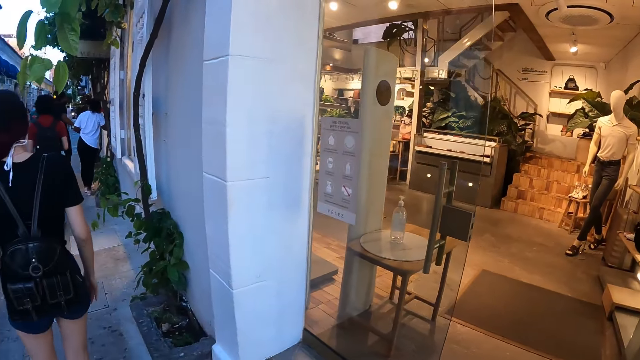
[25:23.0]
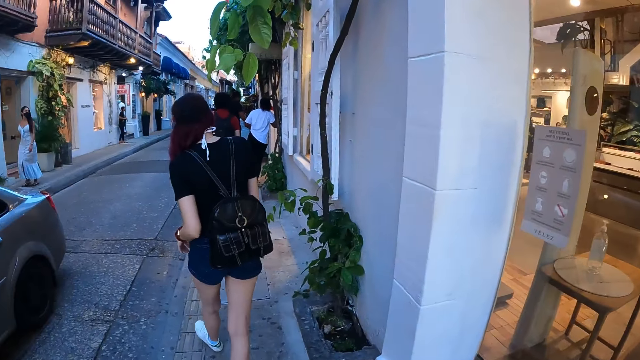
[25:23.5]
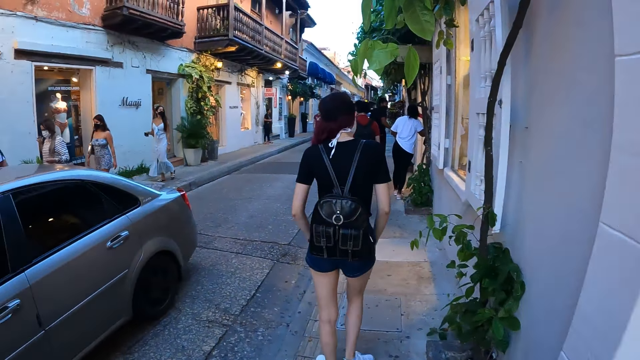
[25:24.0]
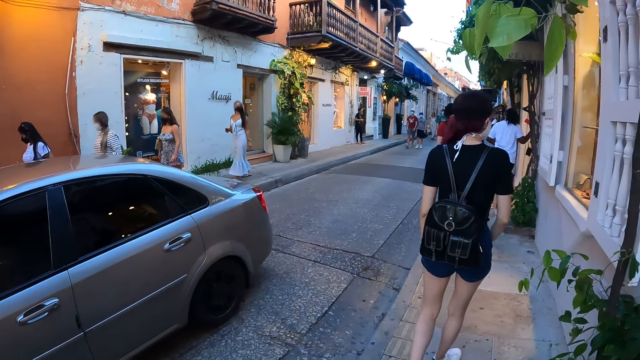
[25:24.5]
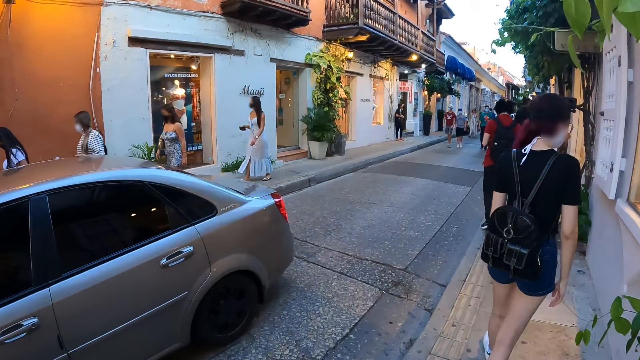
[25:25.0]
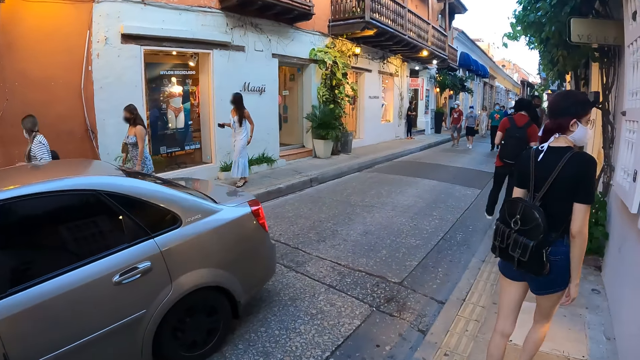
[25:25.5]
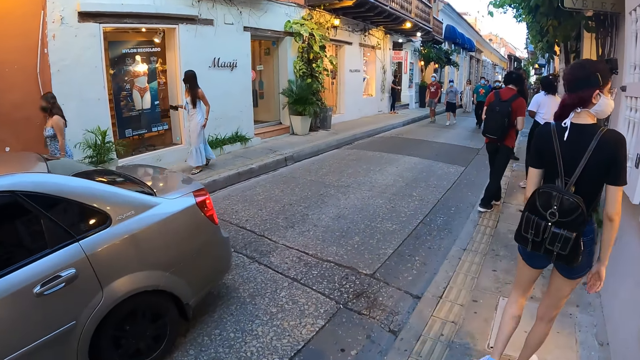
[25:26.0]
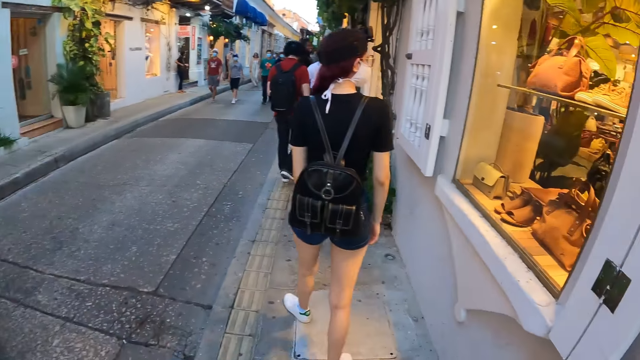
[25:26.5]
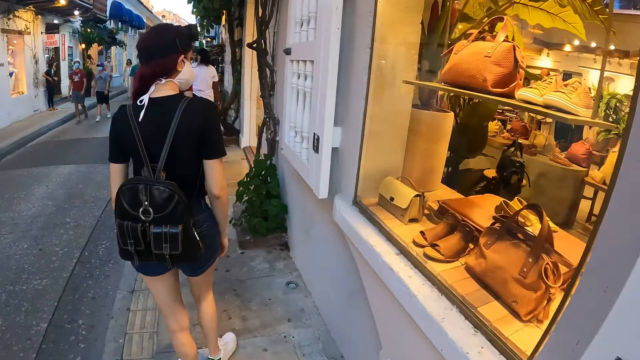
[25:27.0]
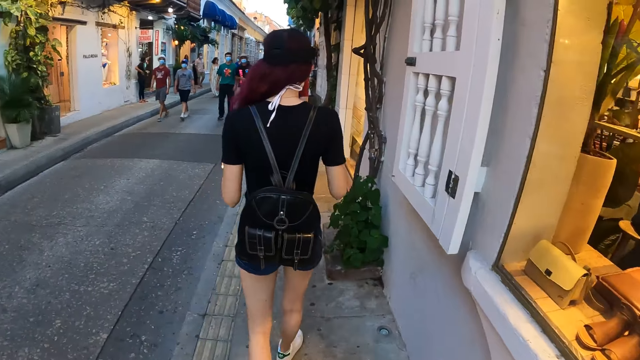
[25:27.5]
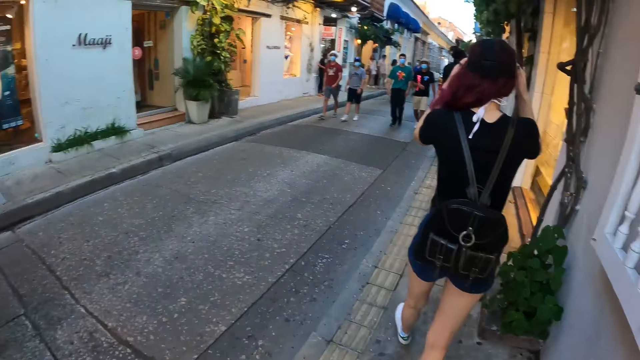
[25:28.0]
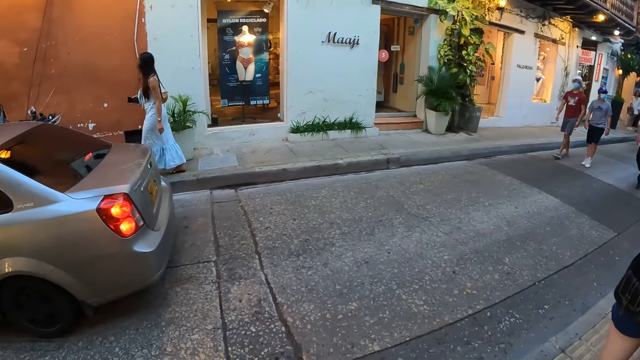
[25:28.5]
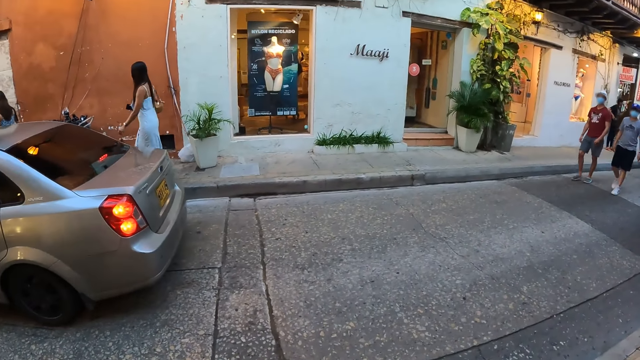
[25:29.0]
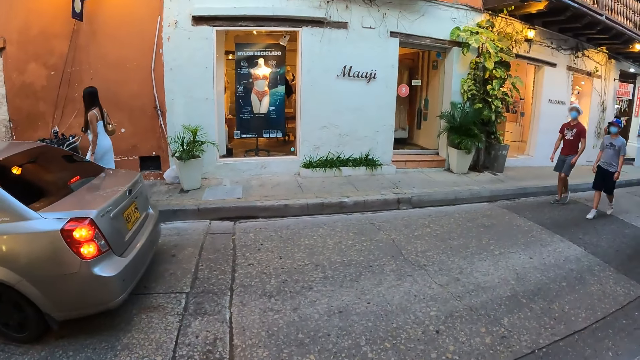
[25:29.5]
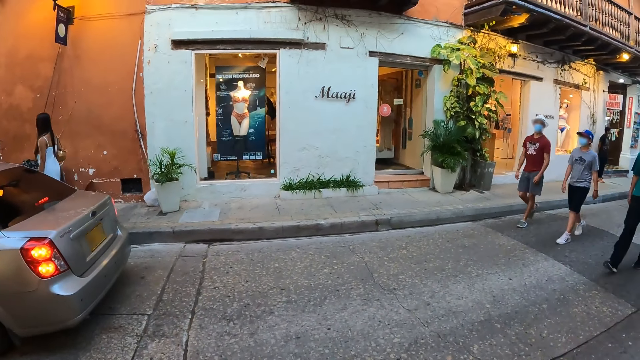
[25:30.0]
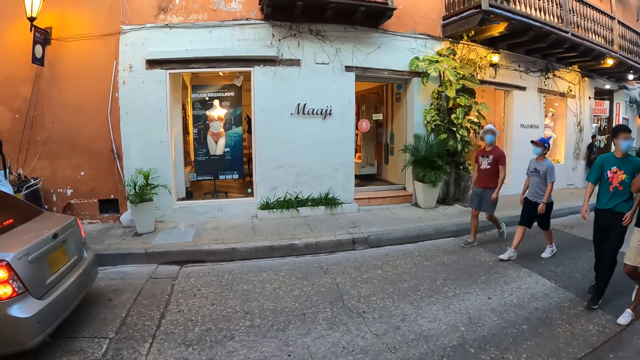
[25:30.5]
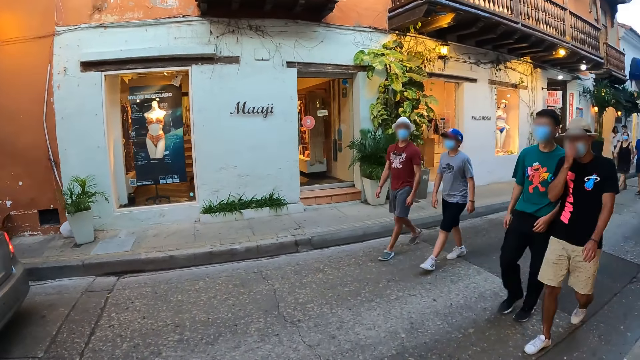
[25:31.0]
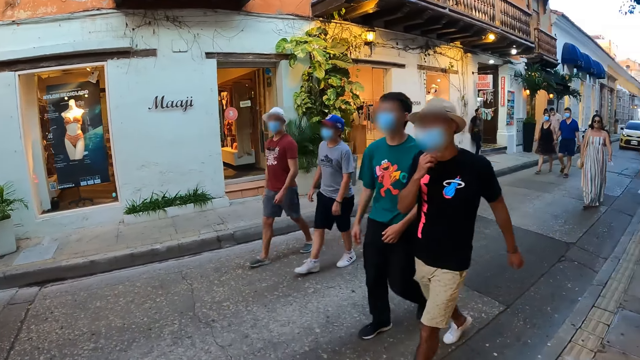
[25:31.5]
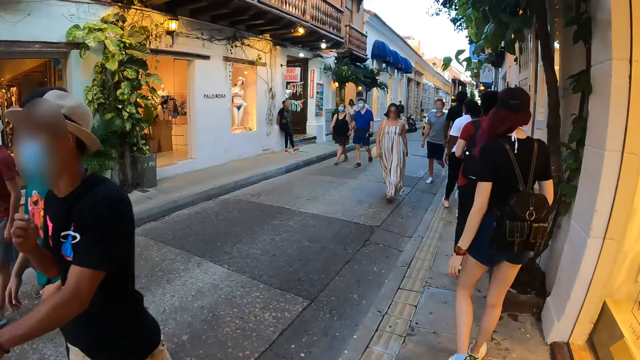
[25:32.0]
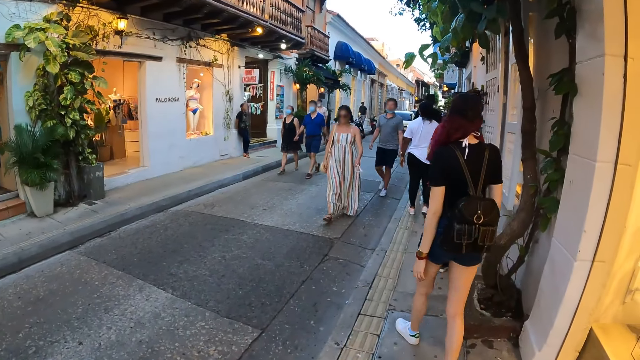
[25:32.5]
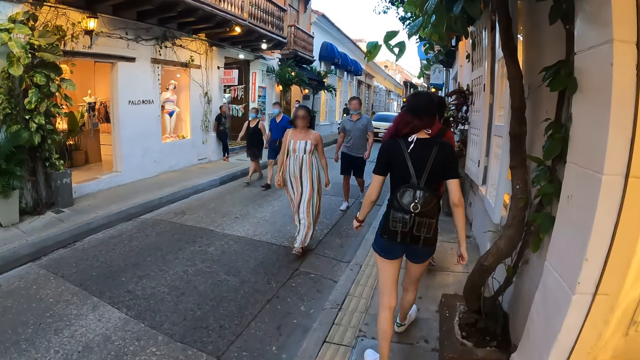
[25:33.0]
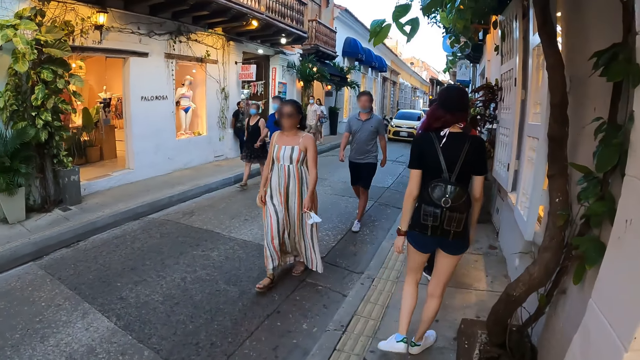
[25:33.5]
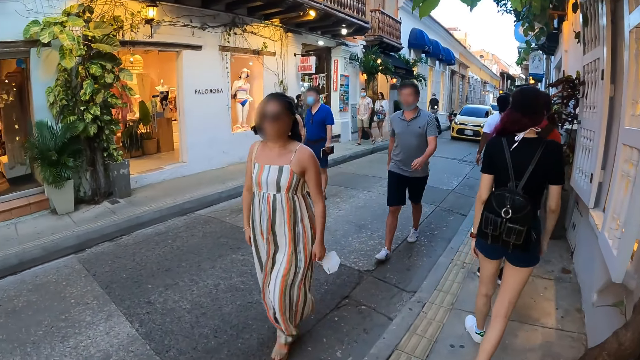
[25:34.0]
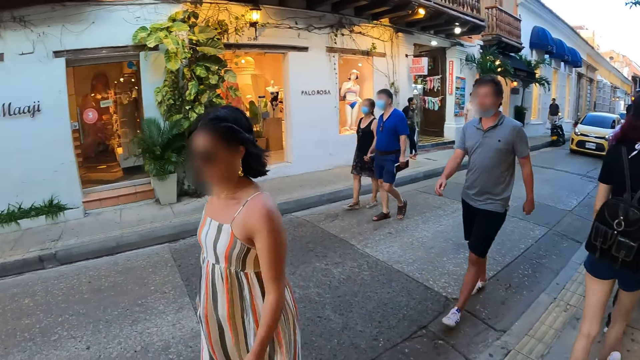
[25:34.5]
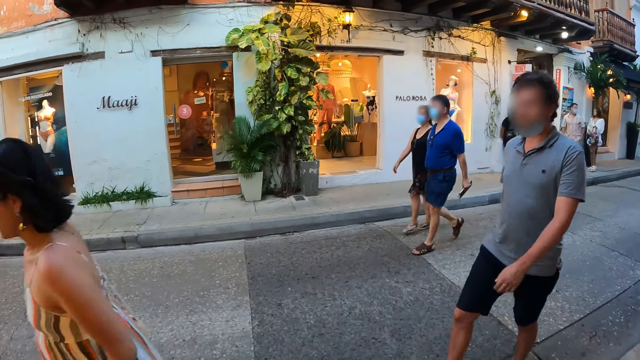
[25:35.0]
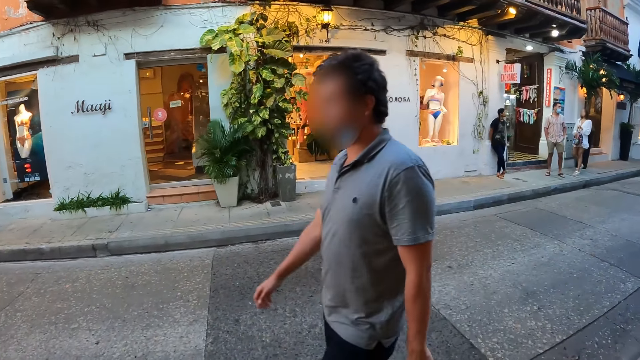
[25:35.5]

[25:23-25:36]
A woman walks forward on the street. The camera wearer walks on the pavement with two people. The woman adjusts her hair with both hands. The camera wearer stares at the store. They walk on the pavement with the two people.

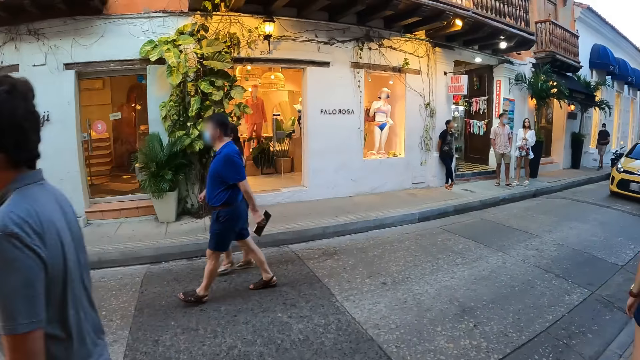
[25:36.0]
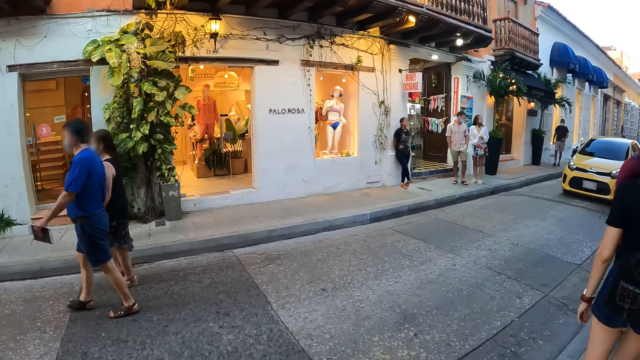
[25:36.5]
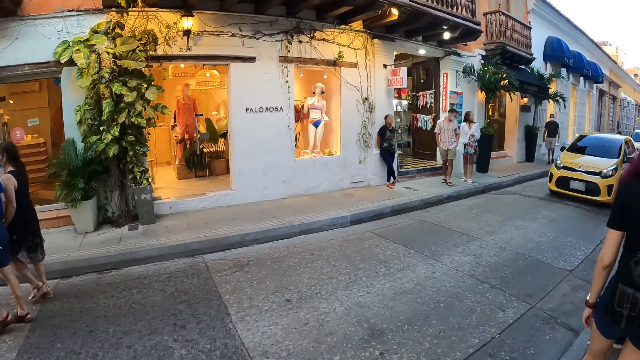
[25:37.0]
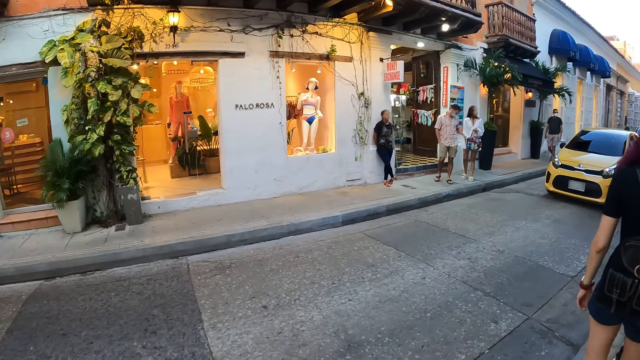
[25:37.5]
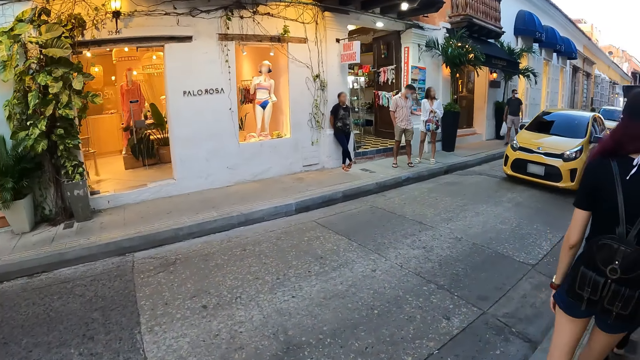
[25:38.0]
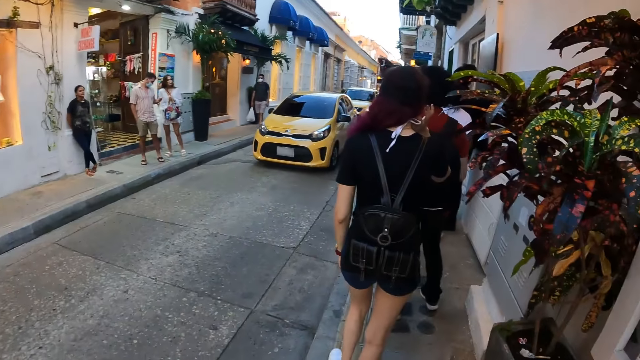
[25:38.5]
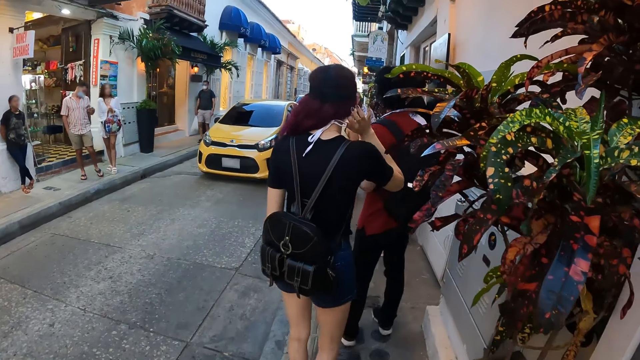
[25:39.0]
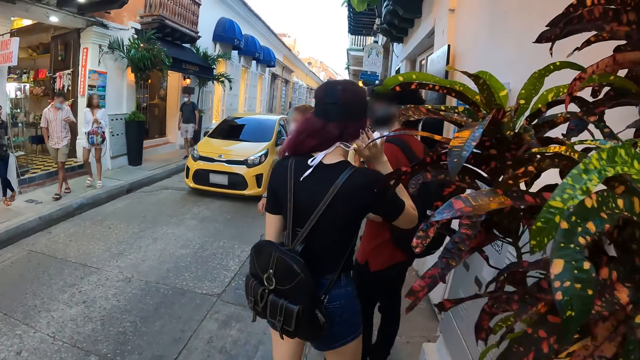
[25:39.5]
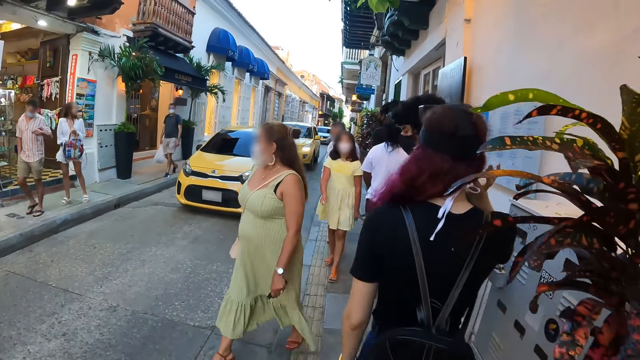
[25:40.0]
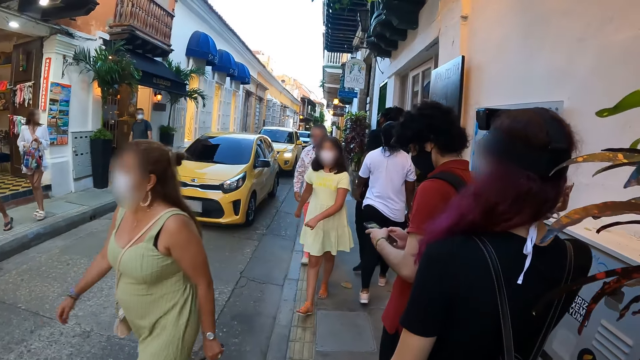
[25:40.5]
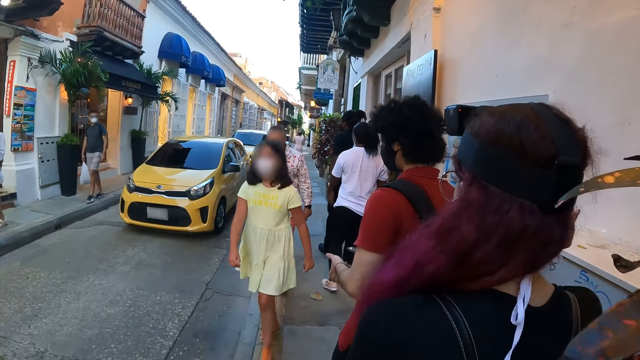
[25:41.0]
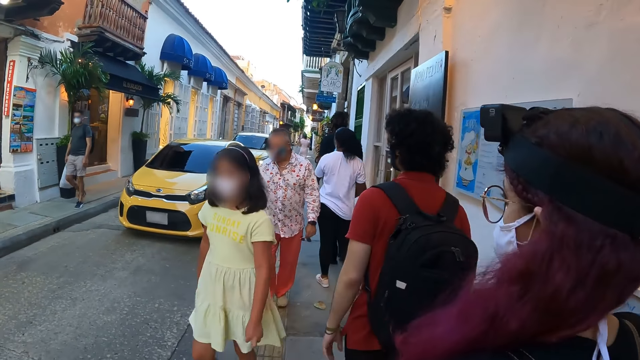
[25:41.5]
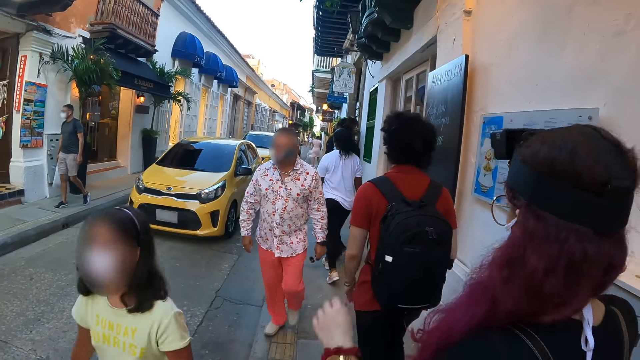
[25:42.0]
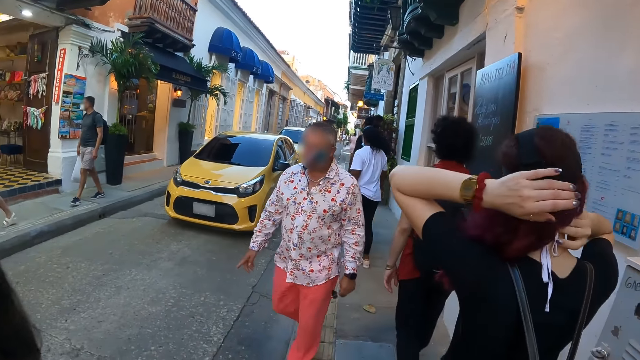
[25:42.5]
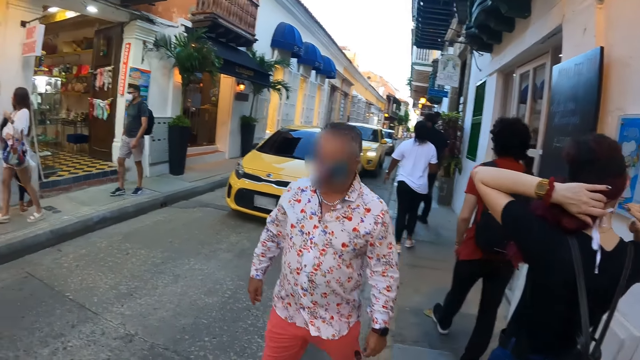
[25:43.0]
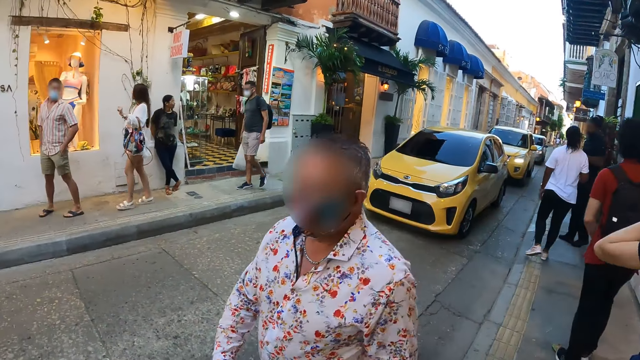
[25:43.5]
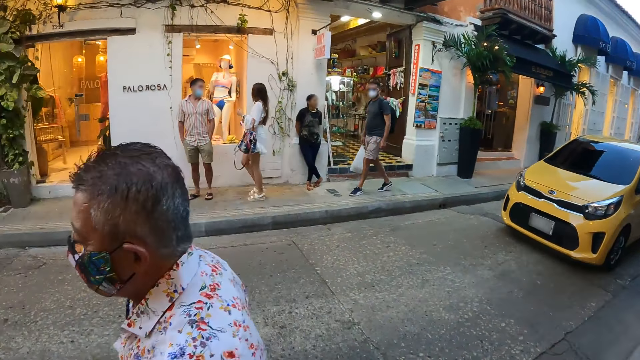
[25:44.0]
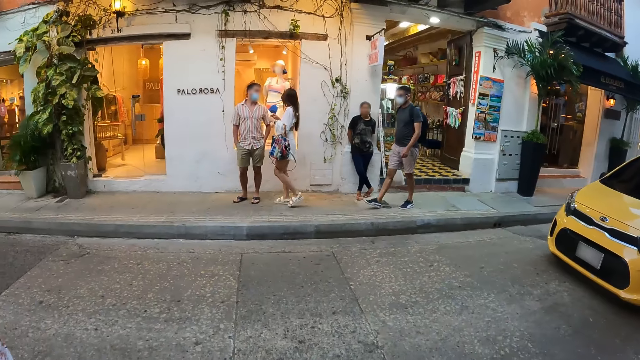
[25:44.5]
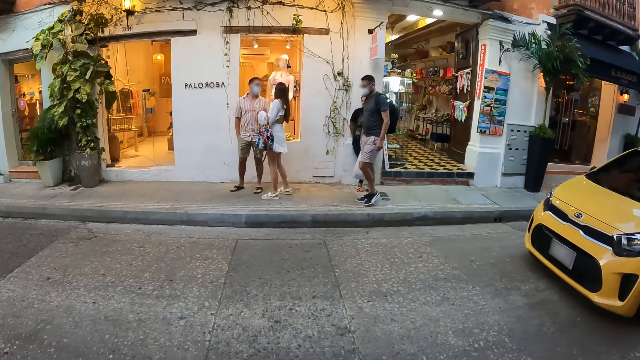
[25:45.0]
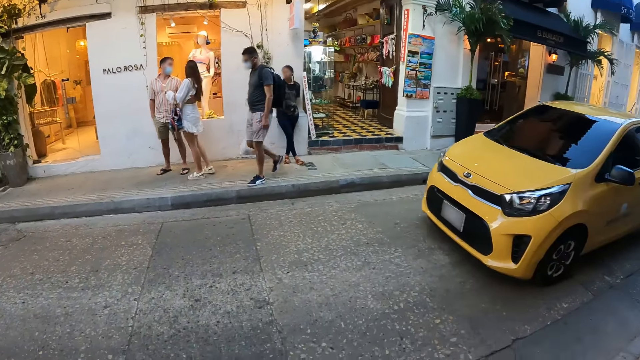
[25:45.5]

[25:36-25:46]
The woman scratches the back of her neck with her right hand. A man operates the phone in his hand with both hands. Another woman unties a rope at the back of her neck with both hands. The camera wearer stares at the store. They walk forward on the street.
